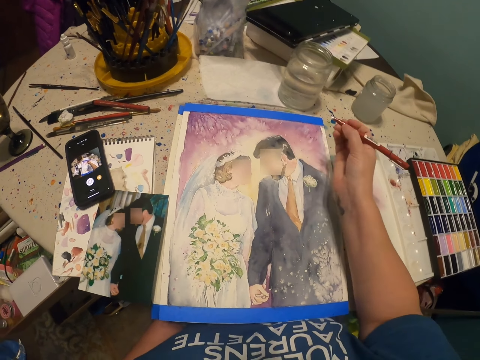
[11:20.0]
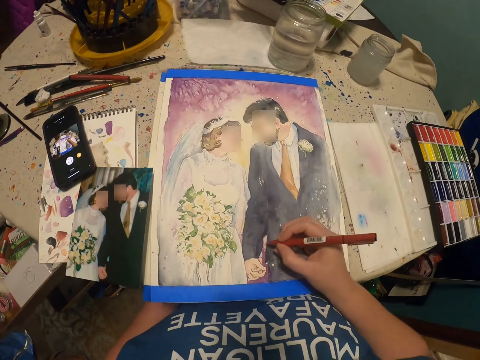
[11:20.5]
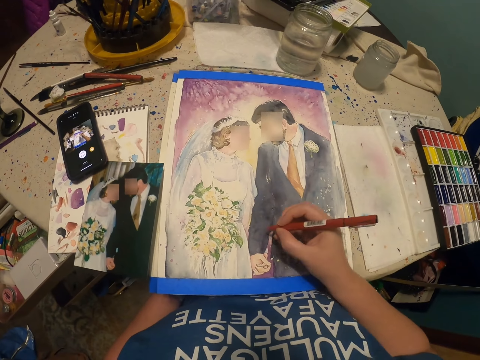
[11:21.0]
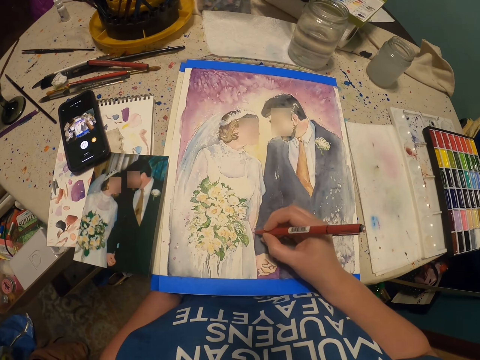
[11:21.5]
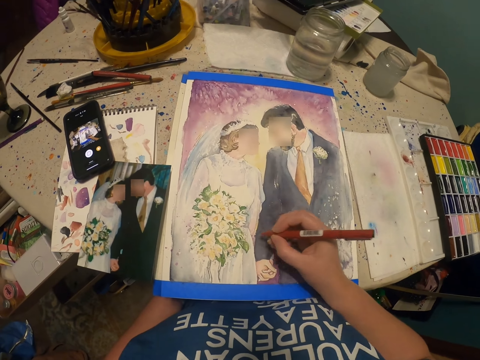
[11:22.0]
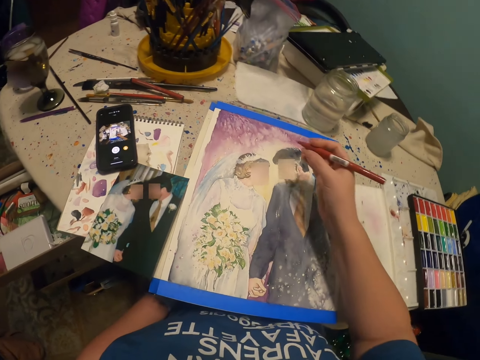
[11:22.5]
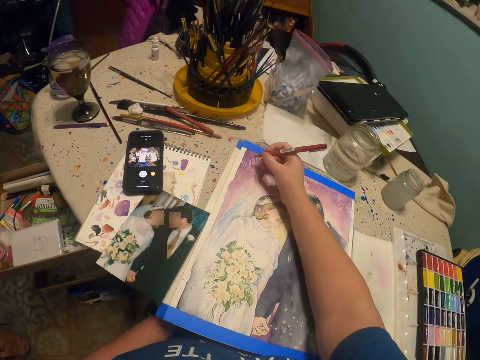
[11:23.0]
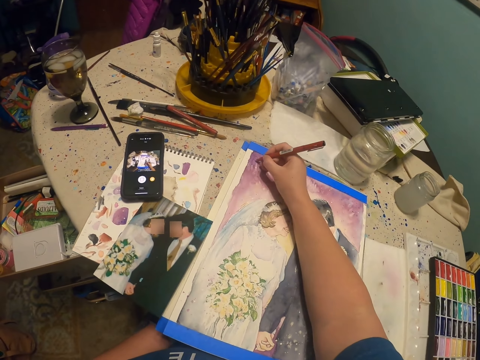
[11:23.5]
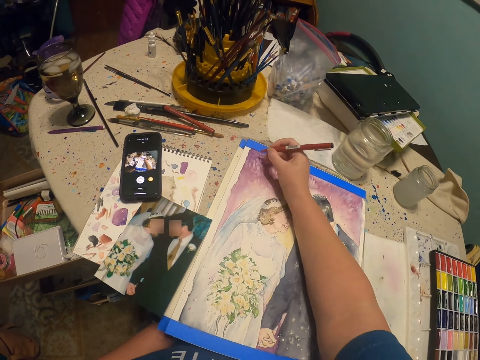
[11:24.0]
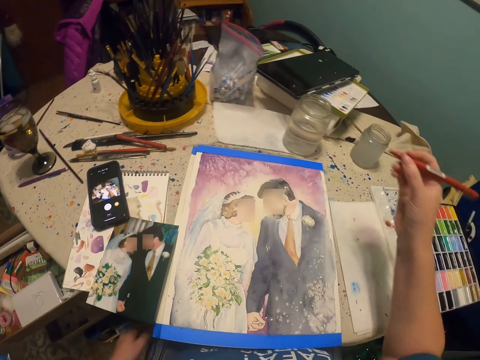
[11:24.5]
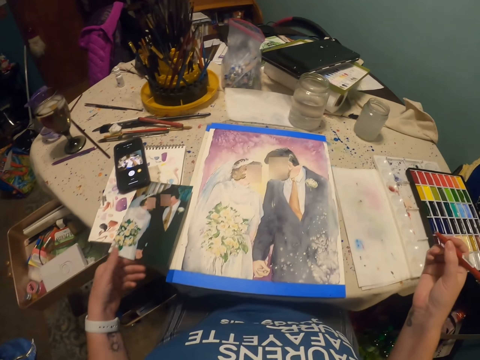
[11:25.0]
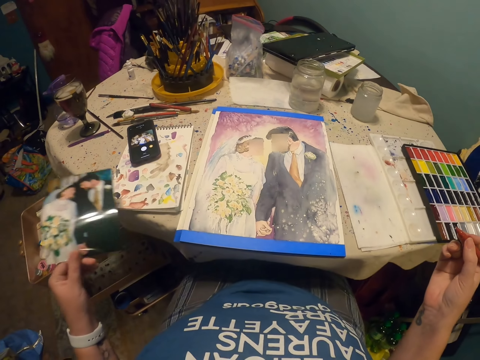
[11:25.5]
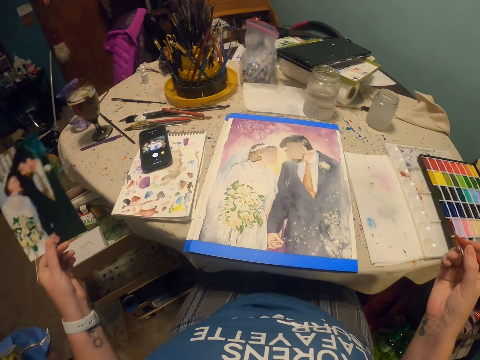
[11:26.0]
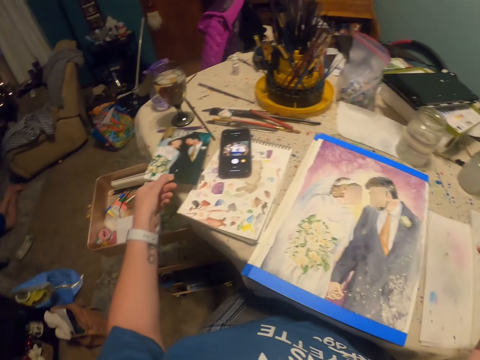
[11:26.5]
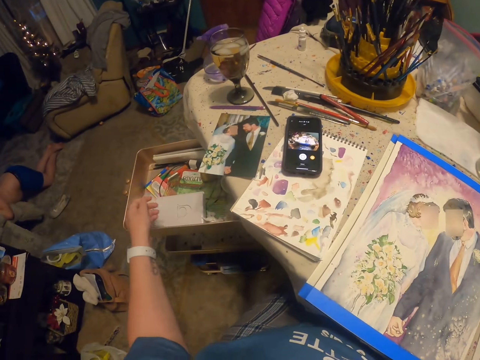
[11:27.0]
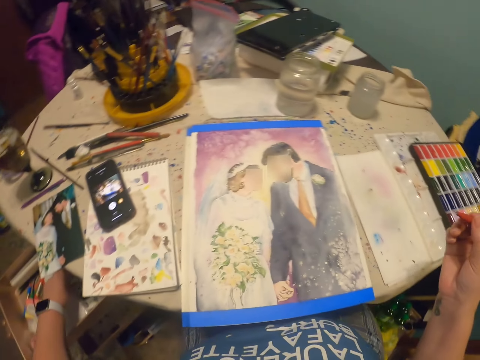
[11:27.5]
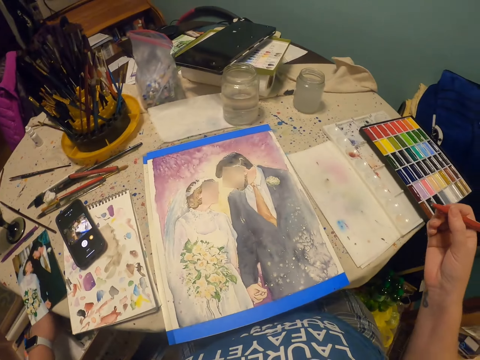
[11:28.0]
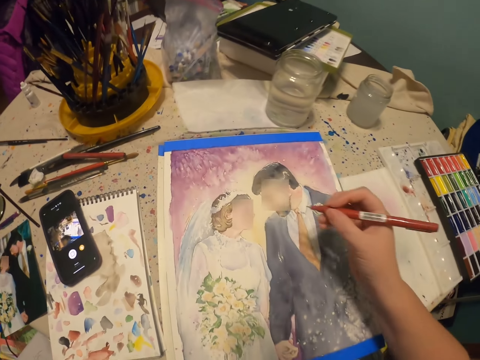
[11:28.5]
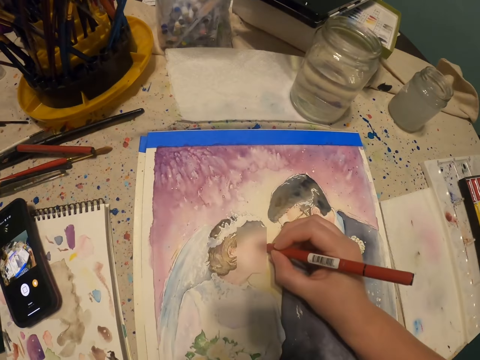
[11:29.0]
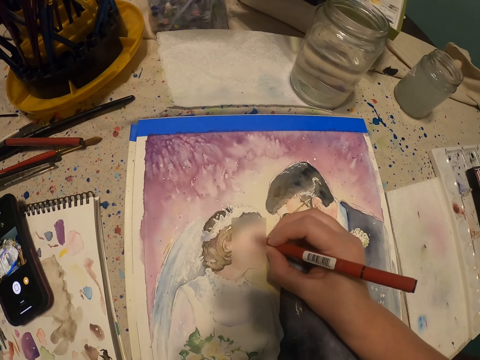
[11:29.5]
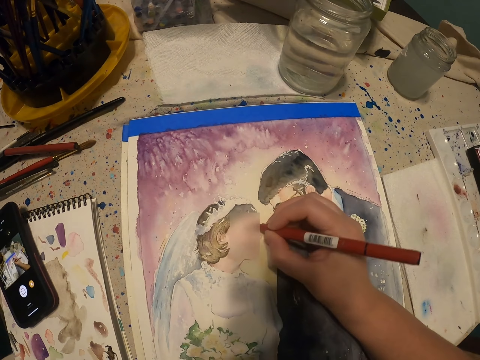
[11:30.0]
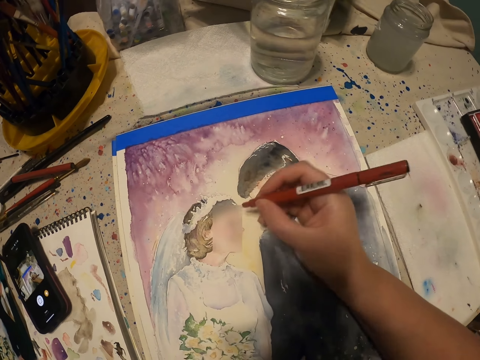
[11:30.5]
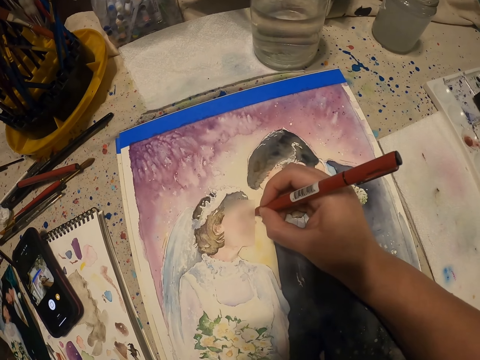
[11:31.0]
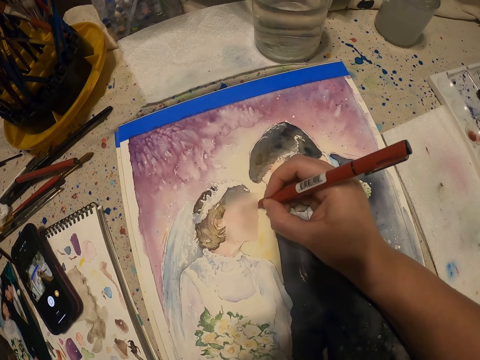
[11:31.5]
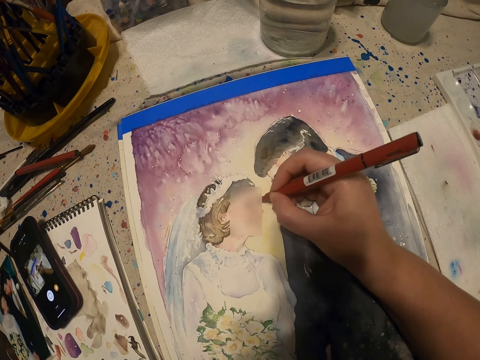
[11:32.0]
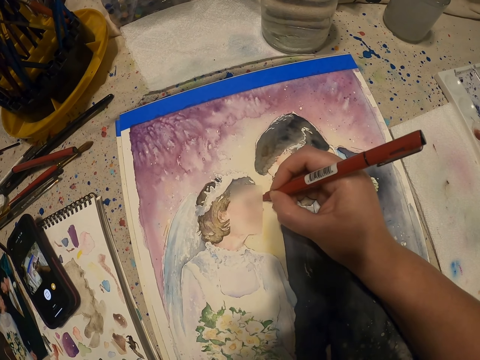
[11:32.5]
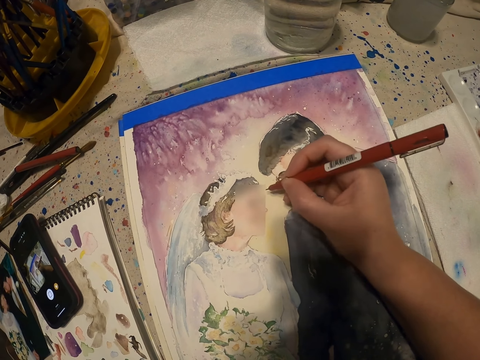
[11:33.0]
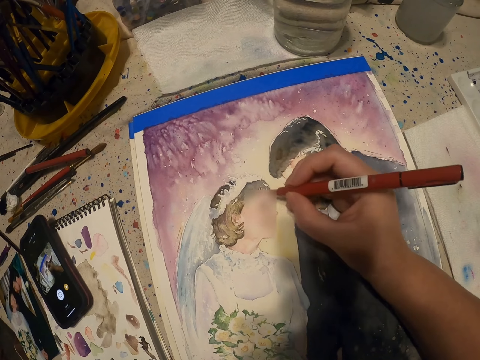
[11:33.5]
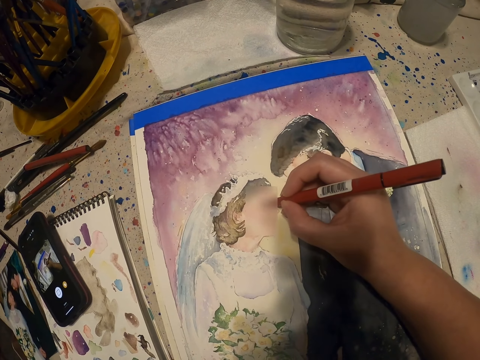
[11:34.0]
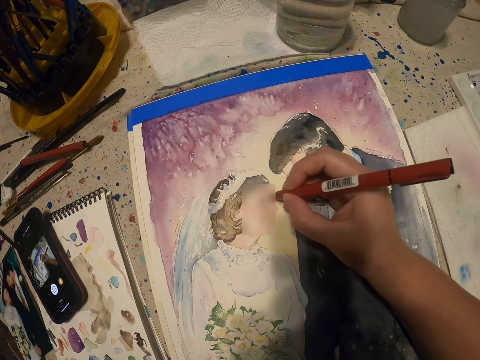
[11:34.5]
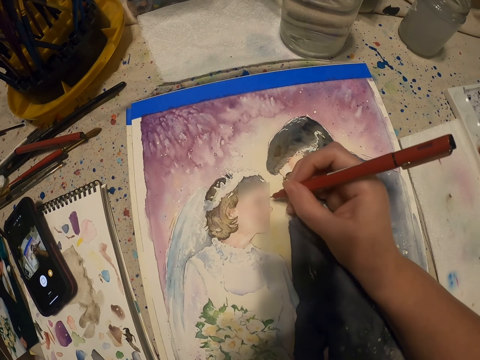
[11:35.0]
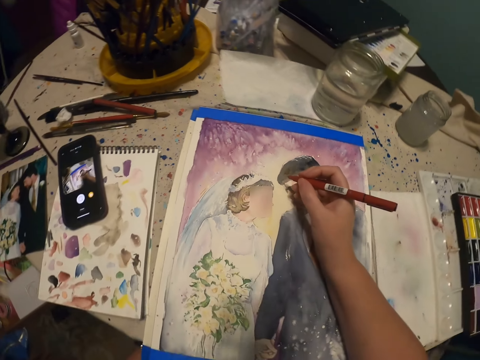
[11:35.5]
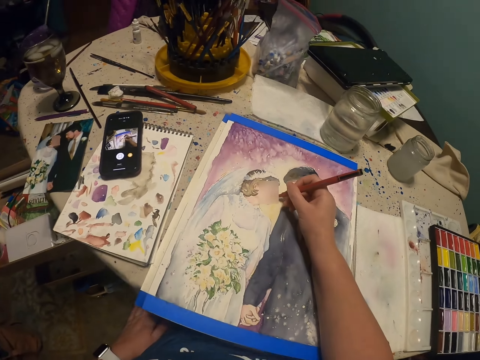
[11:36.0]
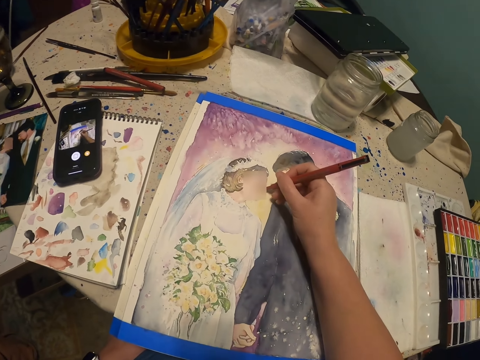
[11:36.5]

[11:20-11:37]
The camera wearer picks up a picture on the table. They put the picture on the table. They pick up something in the drawer. They draw an image on a piece of paper with a pencil.

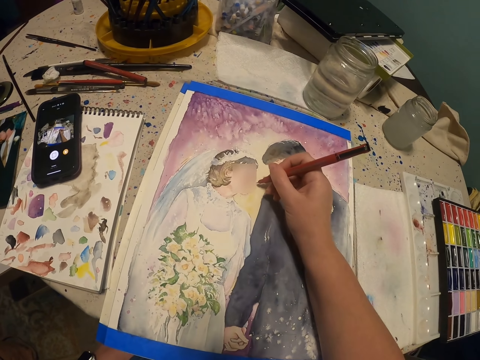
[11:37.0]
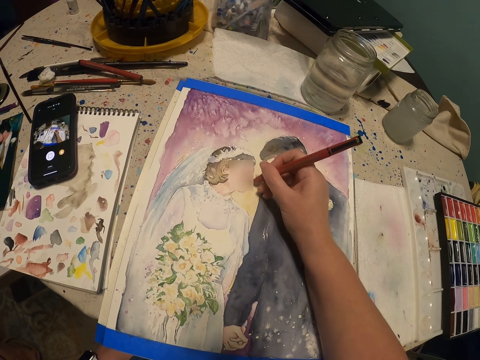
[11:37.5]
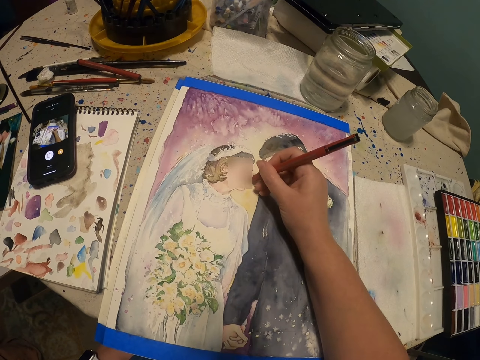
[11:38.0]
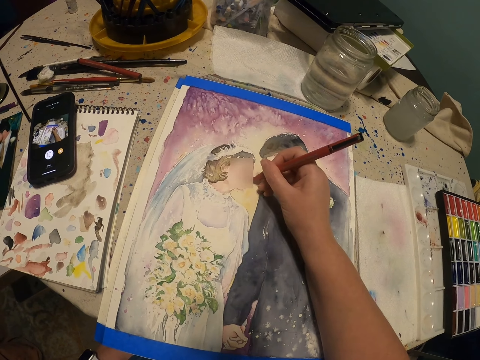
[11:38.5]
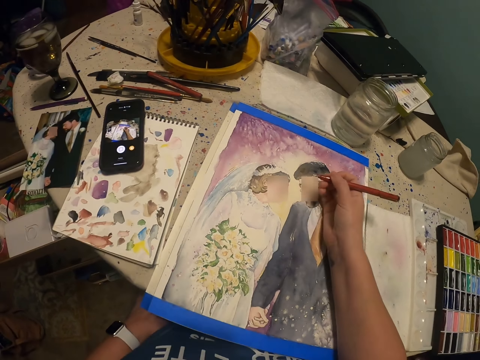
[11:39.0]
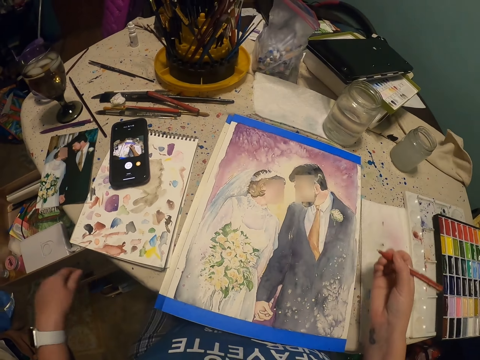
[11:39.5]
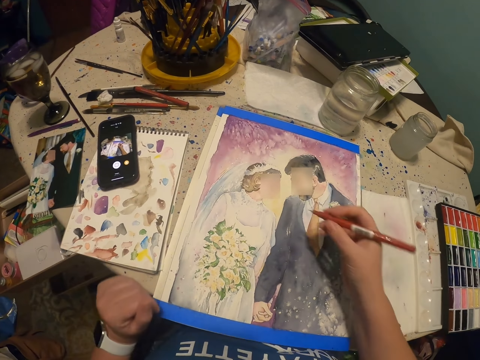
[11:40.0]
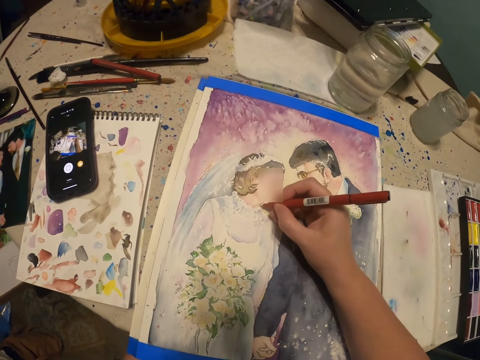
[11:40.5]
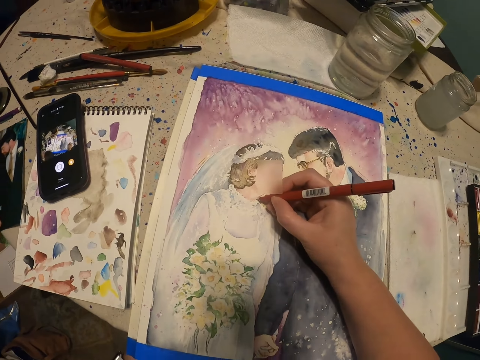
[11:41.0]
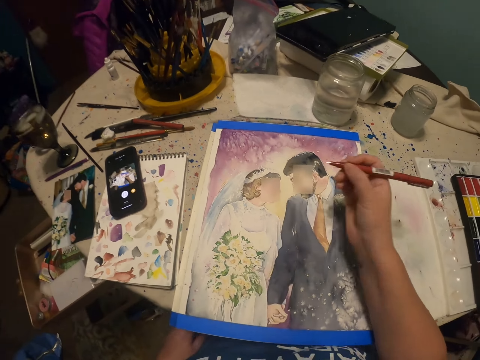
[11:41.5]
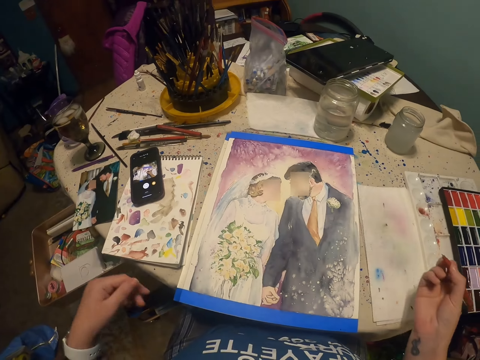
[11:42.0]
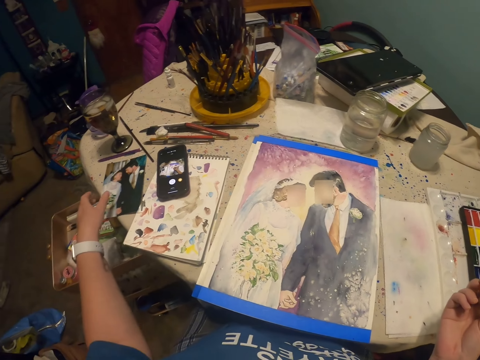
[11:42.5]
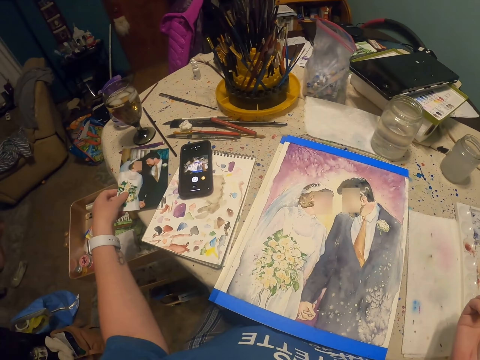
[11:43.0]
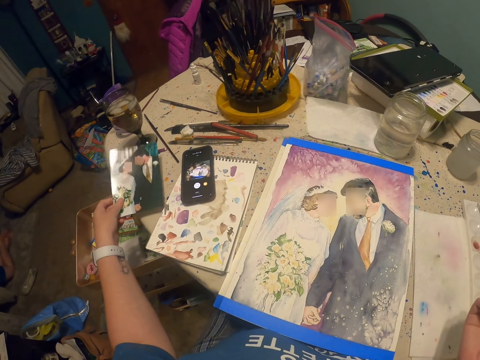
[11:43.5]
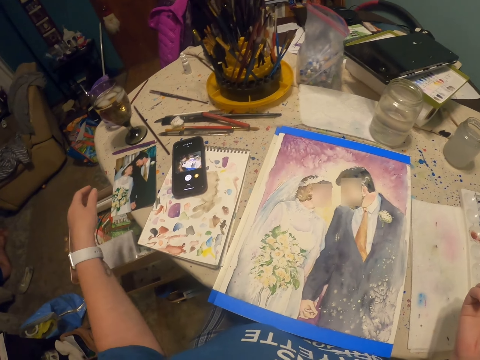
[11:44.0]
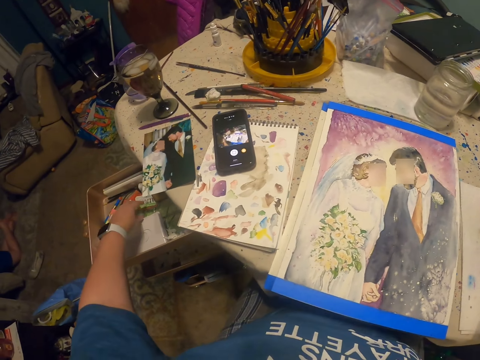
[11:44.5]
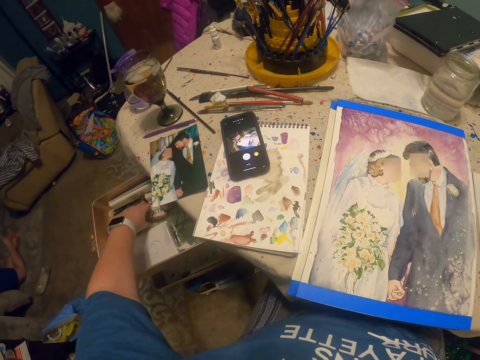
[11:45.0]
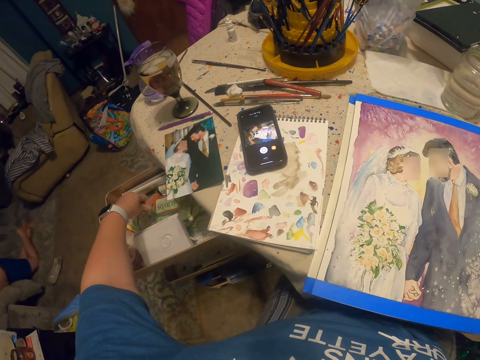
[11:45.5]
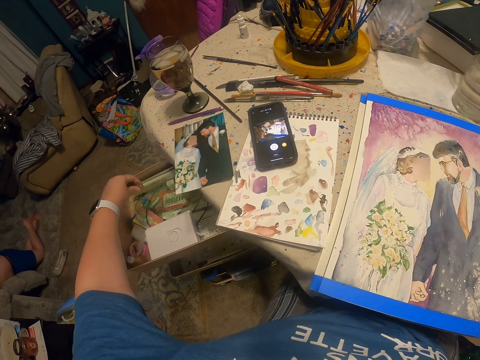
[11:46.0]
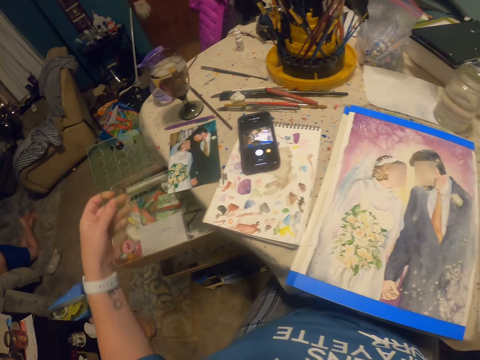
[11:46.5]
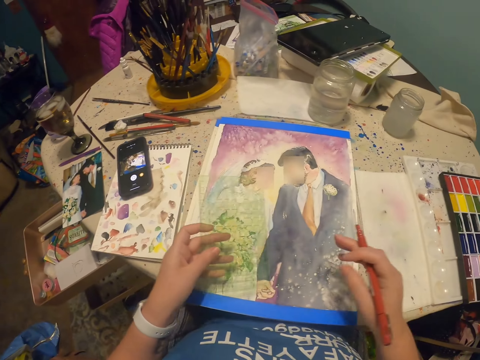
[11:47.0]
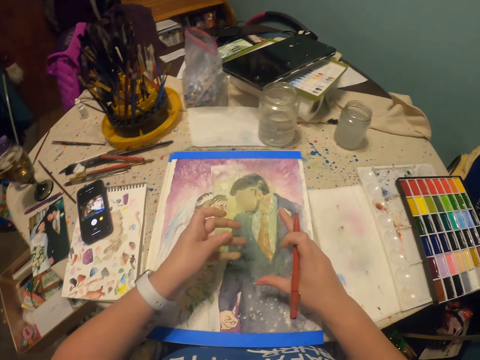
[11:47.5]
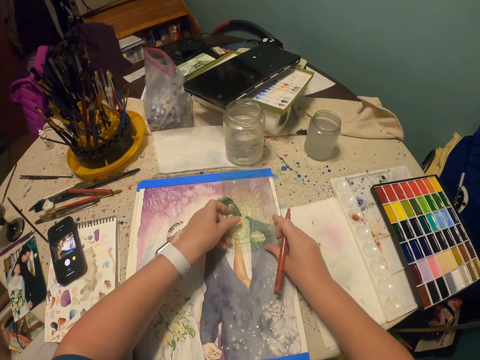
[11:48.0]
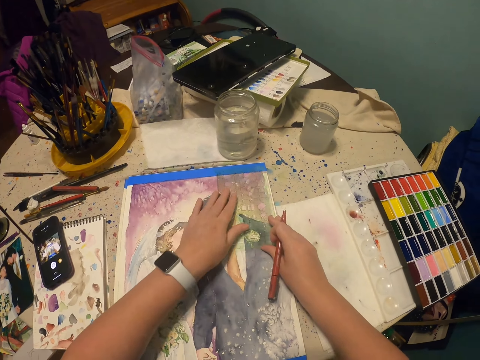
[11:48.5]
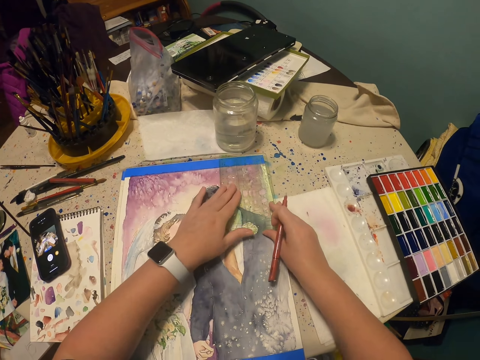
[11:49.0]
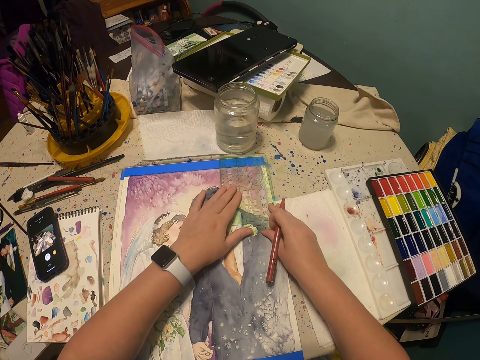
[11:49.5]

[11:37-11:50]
The camera wearer picks up a picture on the table. They touch the photo. They pick up a mirror or spirograph geometric ruler in the drawer. They put the mirror on the image.
